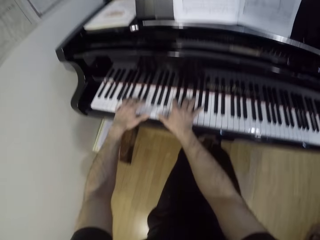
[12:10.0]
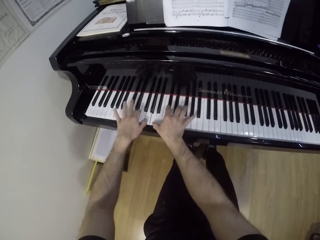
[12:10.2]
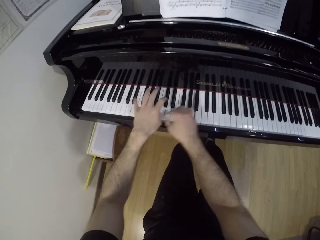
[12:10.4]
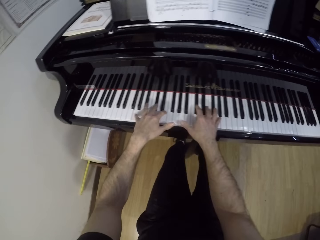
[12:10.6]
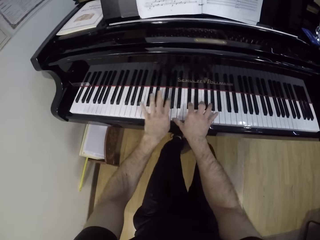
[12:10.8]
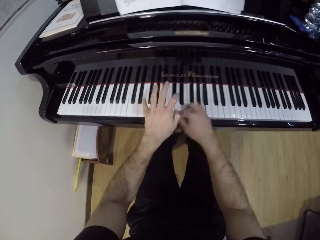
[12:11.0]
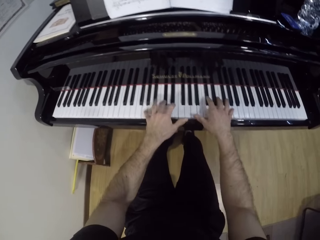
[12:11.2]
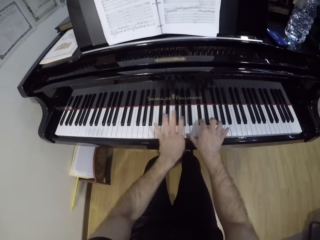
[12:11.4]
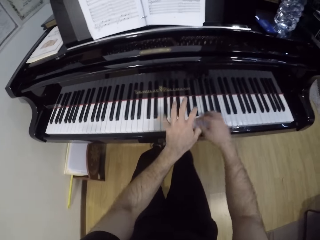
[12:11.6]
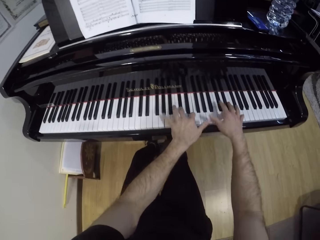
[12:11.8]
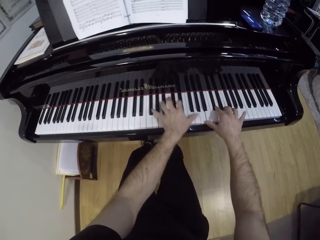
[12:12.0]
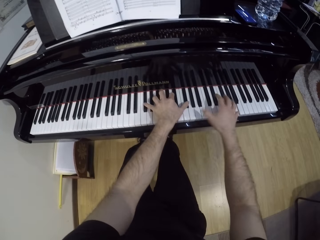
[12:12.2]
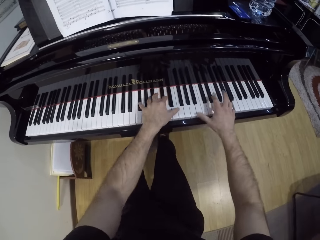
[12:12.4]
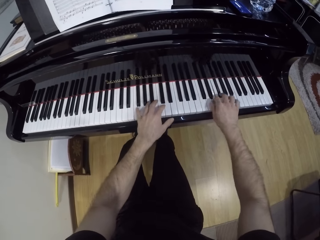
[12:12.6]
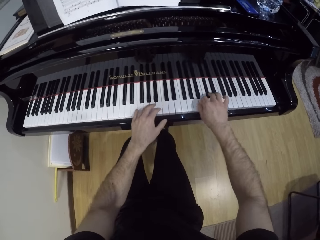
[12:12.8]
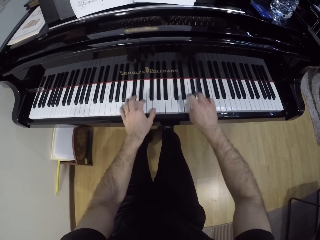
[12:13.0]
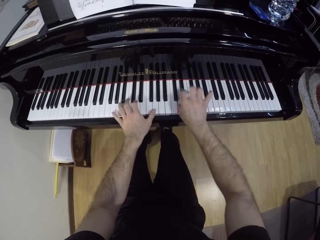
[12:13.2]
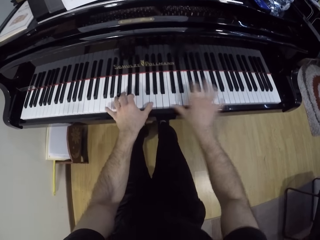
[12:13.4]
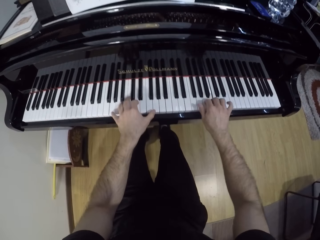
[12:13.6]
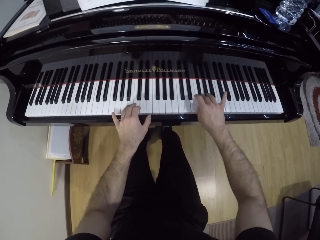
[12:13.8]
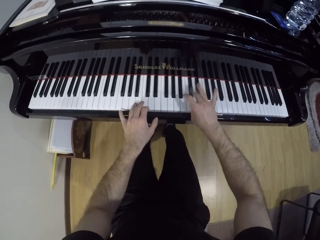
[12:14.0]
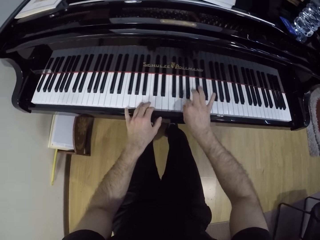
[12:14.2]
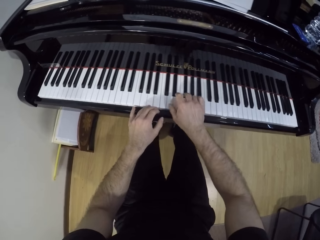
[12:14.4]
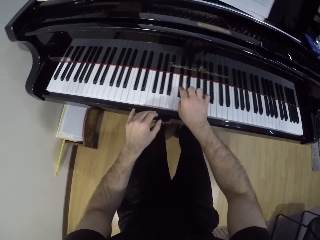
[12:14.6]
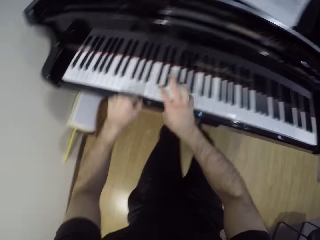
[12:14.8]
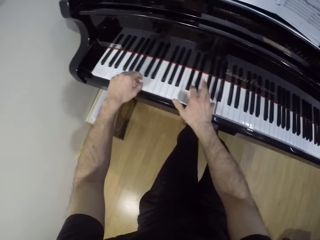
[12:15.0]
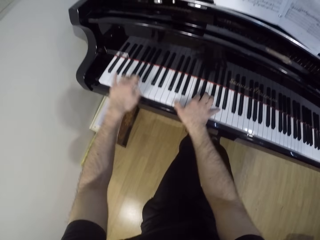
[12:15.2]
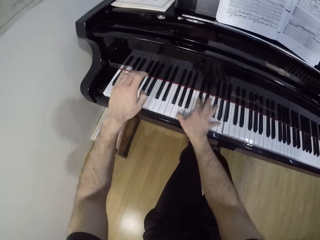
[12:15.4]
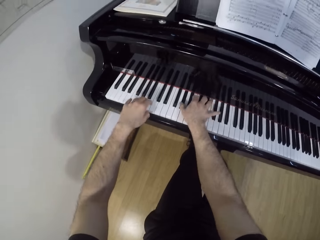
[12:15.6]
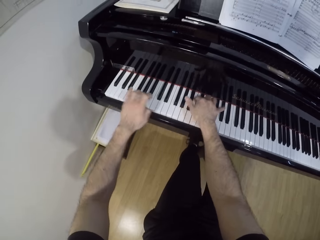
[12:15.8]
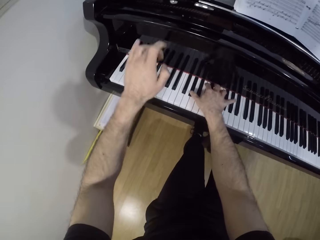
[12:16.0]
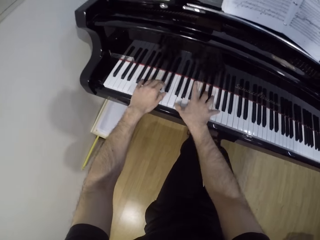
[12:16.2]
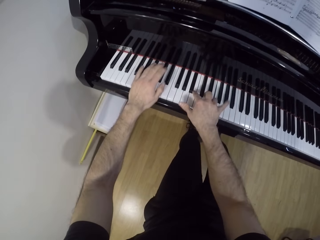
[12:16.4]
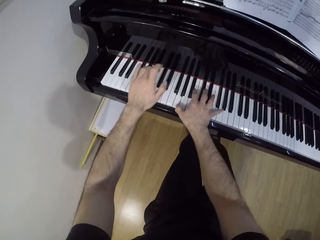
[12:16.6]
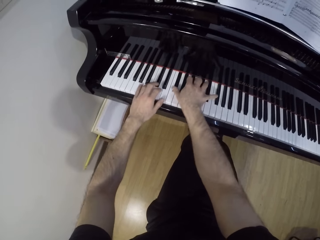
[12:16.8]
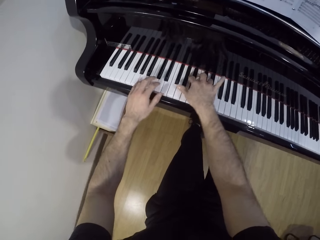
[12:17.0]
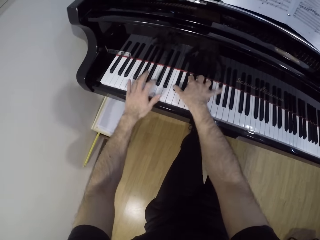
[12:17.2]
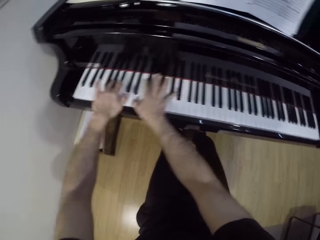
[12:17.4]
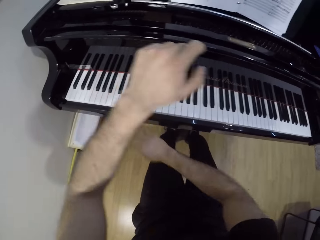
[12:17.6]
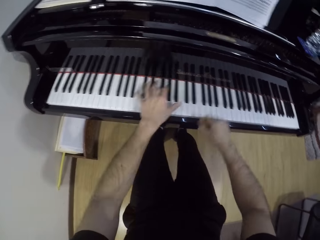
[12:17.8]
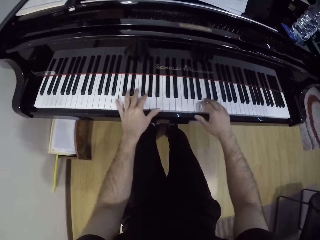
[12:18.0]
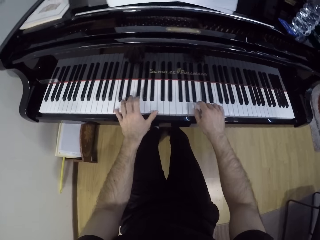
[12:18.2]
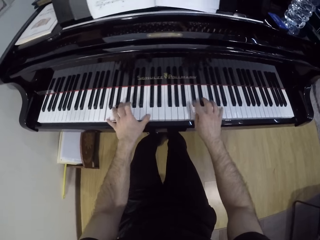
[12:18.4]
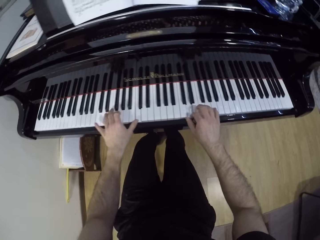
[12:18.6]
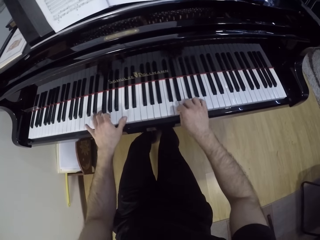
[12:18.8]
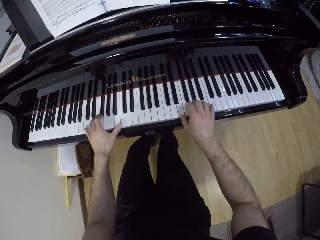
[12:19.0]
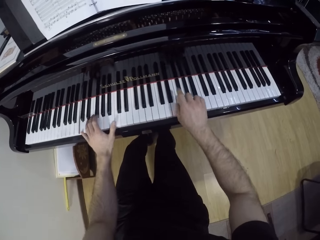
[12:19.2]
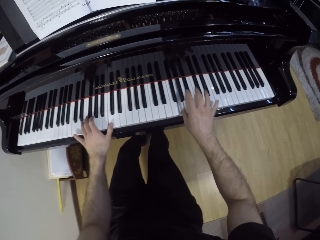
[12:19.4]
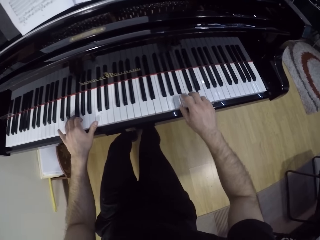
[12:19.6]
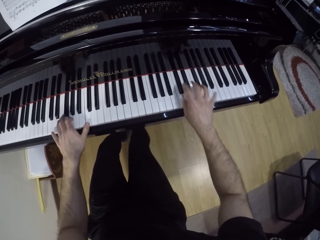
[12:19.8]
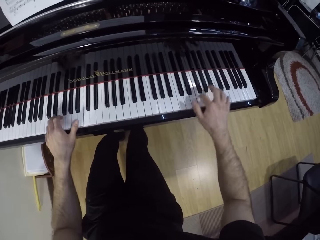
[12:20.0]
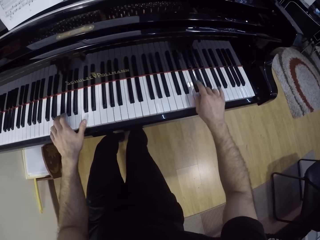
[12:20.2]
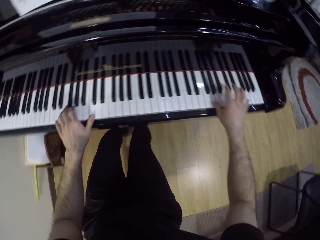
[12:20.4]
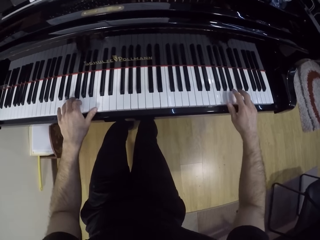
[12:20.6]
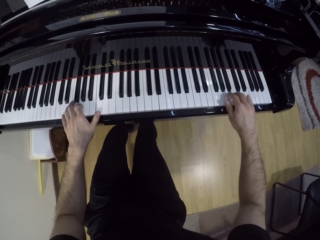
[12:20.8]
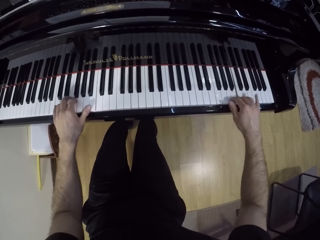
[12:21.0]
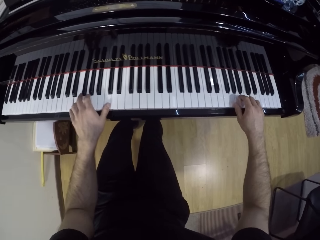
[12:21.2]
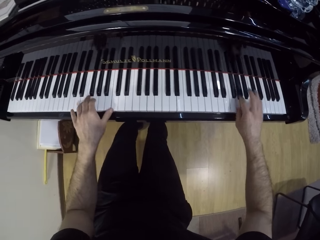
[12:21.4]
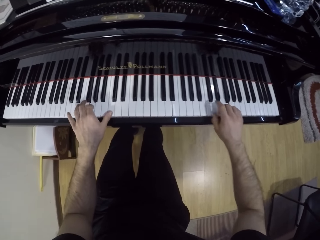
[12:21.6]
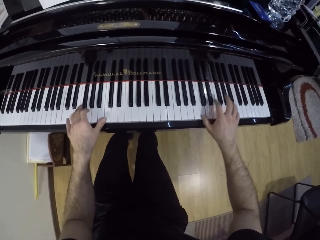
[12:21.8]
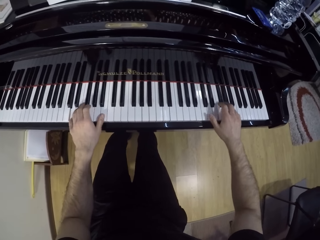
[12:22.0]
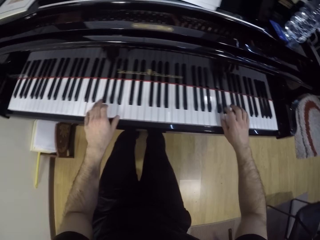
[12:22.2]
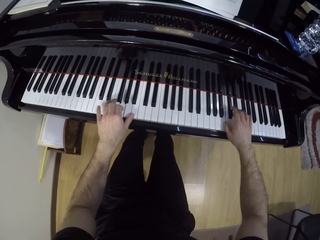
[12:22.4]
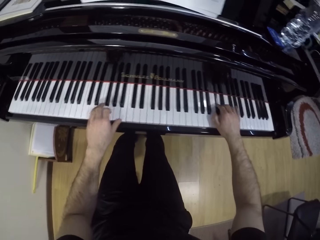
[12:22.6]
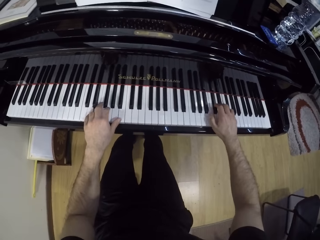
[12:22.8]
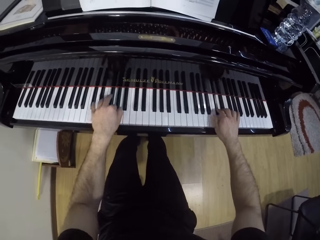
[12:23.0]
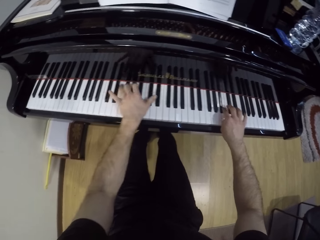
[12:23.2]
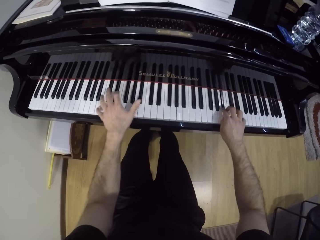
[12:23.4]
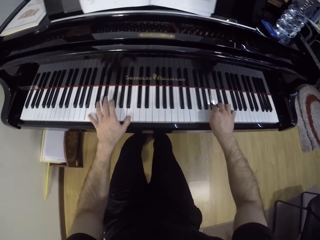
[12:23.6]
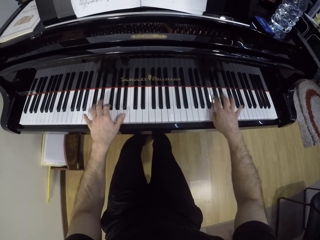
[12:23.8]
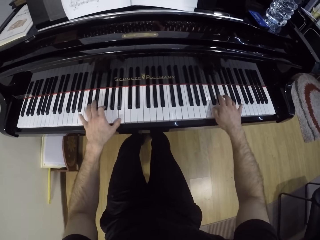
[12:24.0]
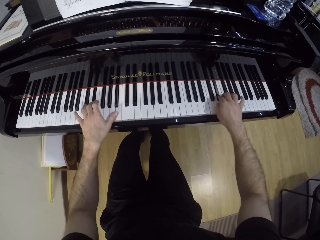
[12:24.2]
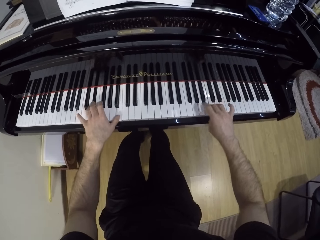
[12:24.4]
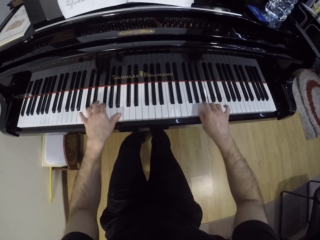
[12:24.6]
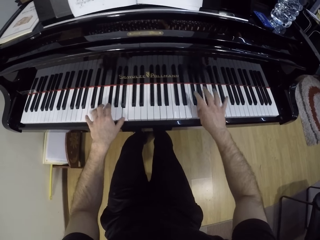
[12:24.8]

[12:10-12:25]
The camera wearer drops the right hand and plays the keyboard with both hands. They move the left hand and play the keyboard with both hands. They hold the keyboard with both hands and play the keyboard with both hands.

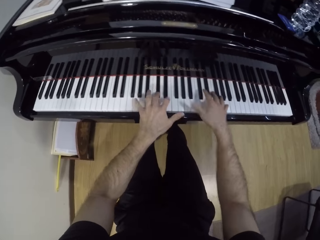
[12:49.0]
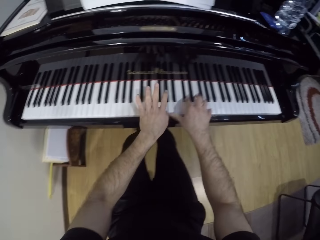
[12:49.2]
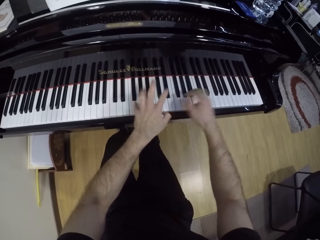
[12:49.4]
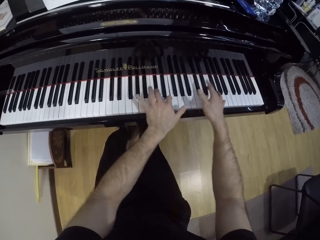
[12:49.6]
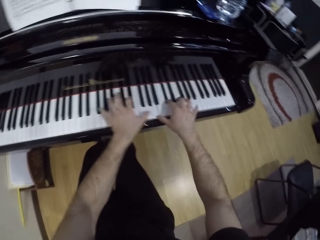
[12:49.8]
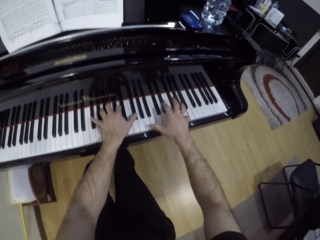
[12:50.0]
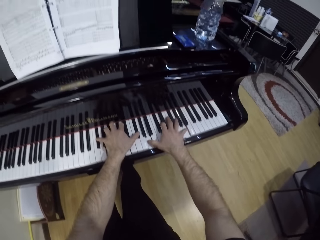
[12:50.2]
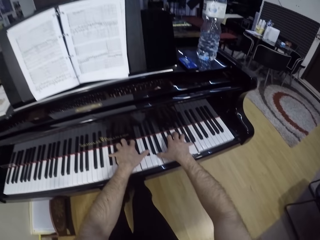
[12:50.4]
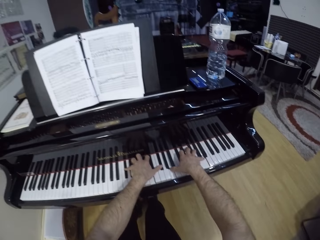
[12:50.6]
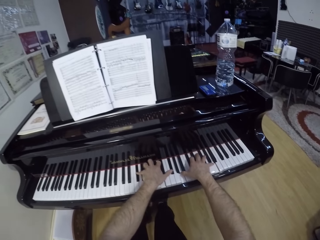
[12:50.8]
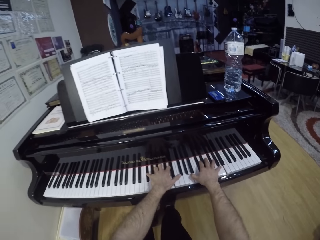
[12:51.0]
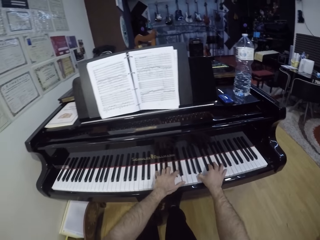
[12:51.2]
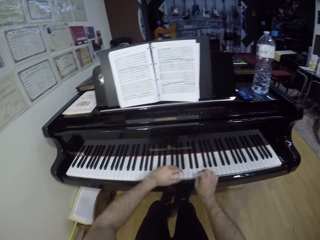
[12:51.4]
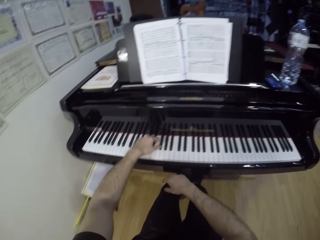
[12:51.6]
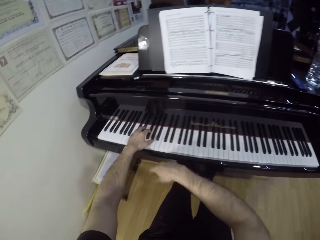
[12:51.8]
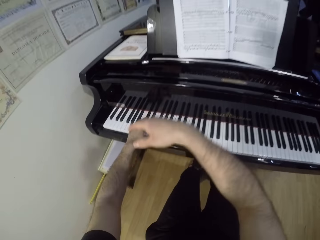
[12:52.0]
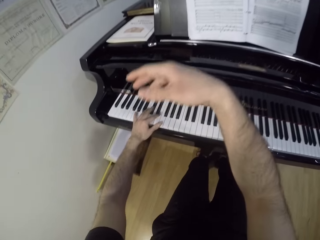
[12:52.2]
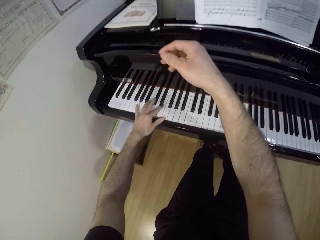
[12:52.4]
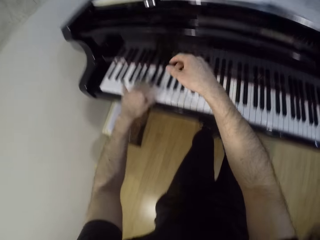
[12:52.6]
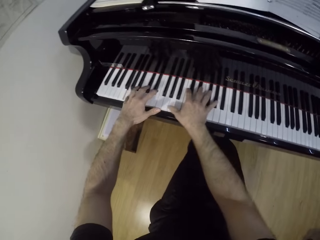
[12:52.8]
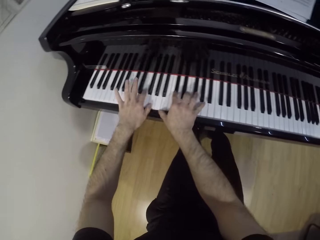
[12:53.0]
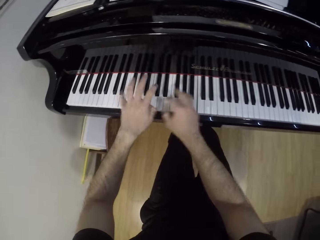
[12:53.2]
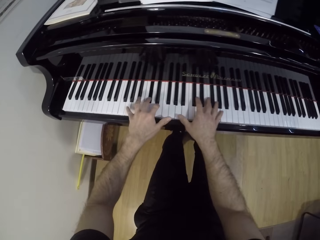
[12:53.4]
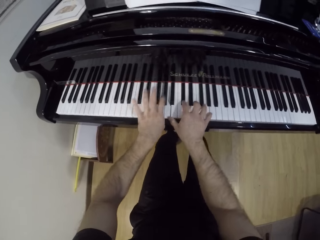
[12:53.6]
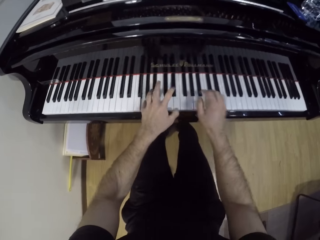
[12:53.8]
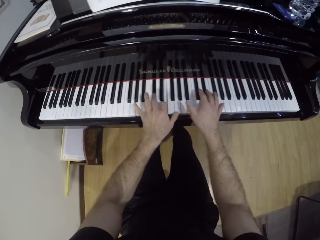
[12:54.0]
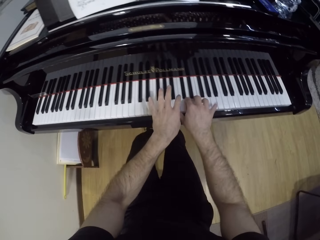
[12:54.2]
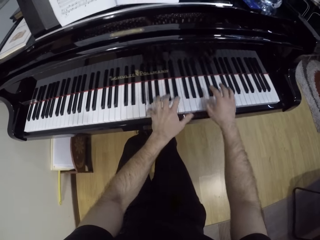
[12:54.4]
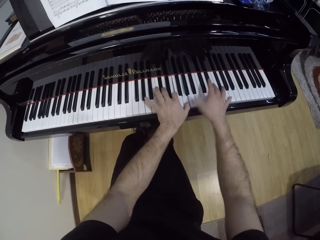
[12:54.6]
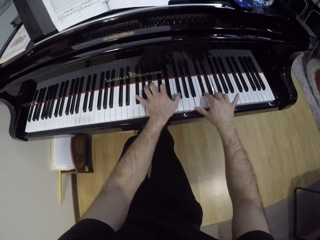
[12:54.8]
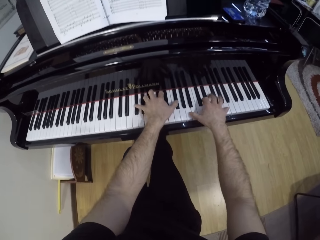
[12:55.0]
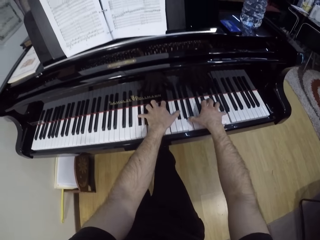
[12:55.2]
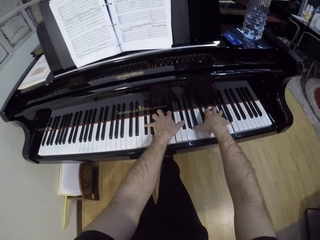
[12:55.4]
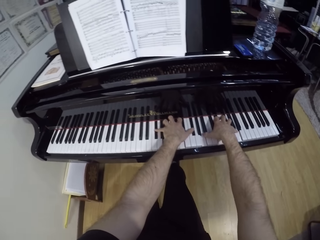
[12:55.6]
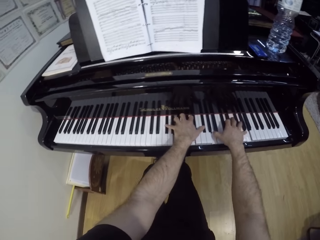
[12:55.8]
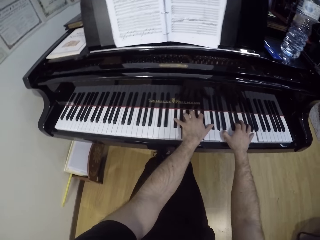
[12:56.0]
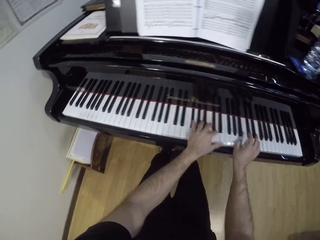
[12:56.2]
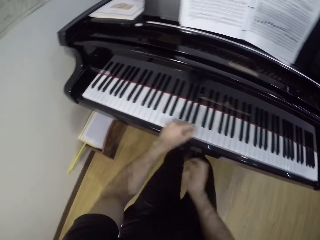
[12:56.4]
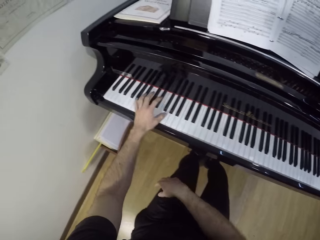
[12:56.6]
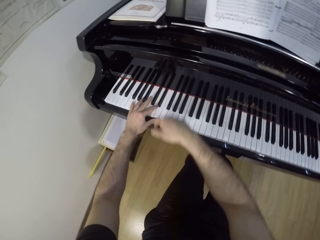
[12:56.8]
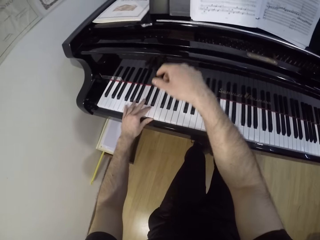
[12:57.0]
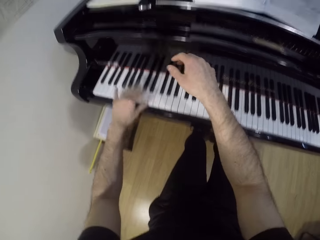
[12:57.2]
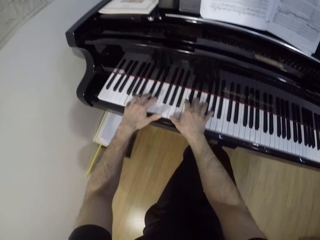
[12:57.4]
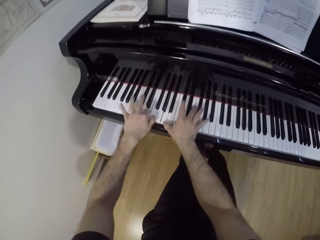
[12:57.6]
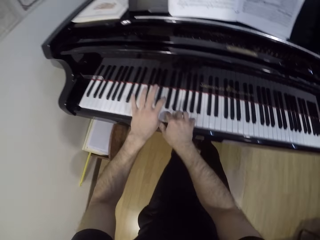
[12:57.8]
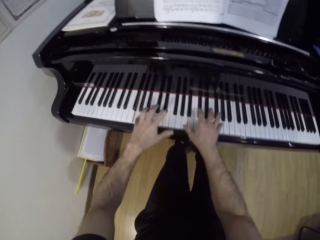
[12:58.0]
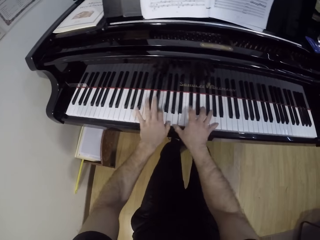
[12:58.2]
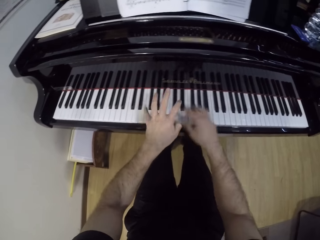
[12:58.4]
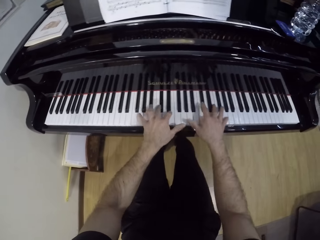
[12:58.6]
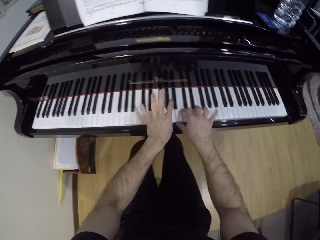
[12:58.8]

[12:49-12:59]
The camera wearer holds the keyboard with both hands. They move the left hand and drop the right hand. They lift the right hand. They play the keyboard with both hands. They press the keyboard with both hands. They move the left hand and drop the right hand. They lift the right hand. They touch the keyboard with both hands and play the keyboard with both hands.
